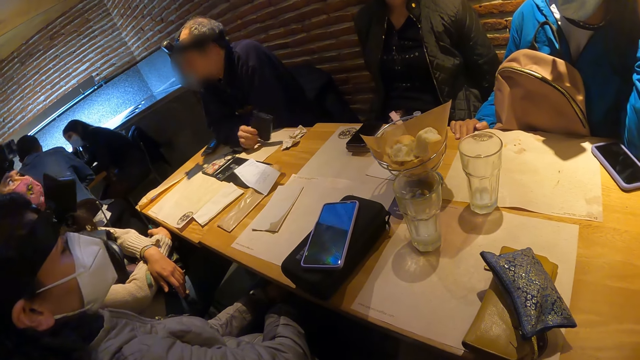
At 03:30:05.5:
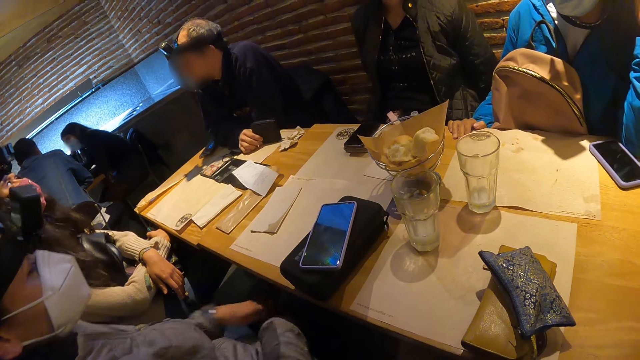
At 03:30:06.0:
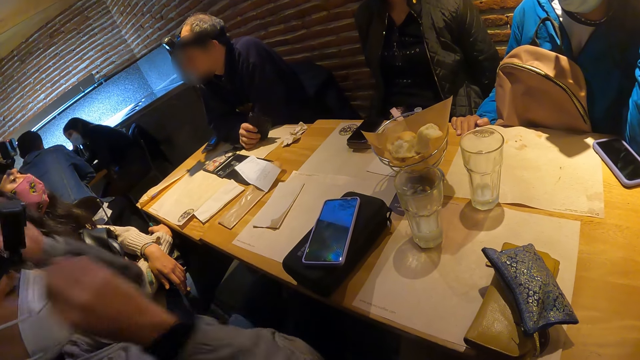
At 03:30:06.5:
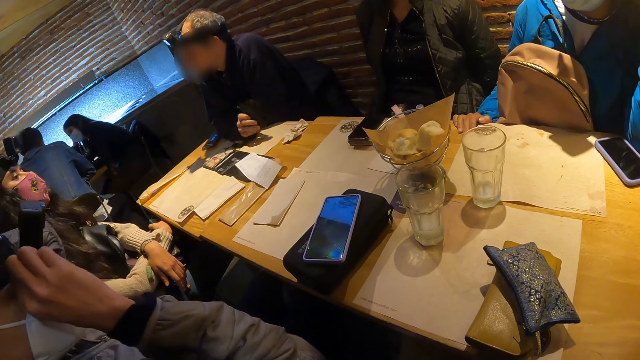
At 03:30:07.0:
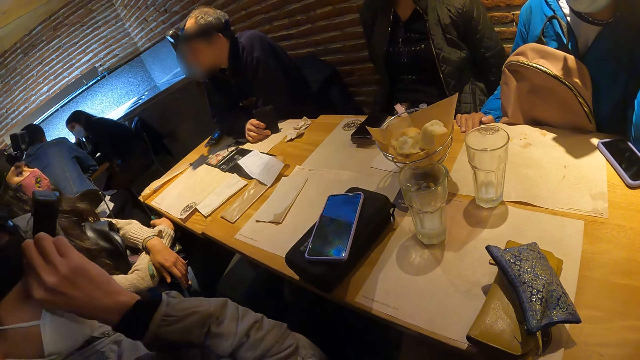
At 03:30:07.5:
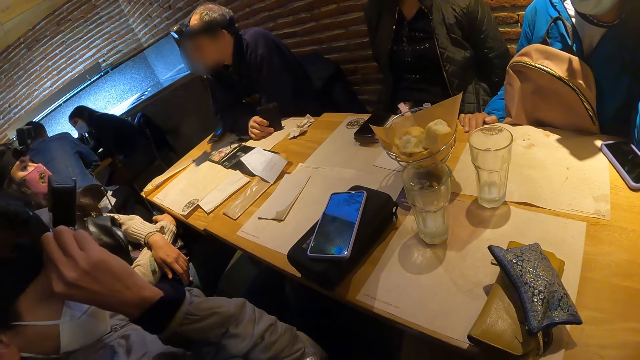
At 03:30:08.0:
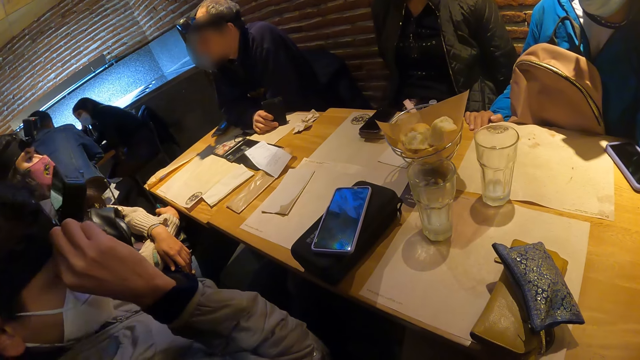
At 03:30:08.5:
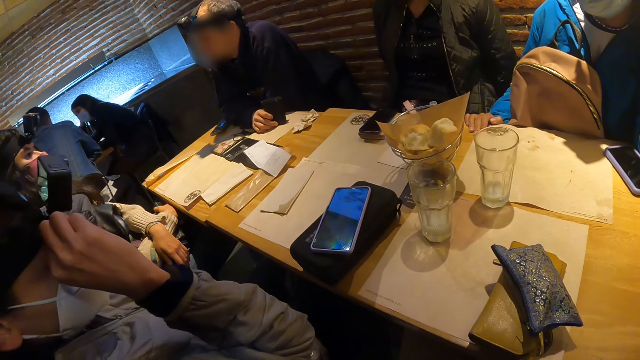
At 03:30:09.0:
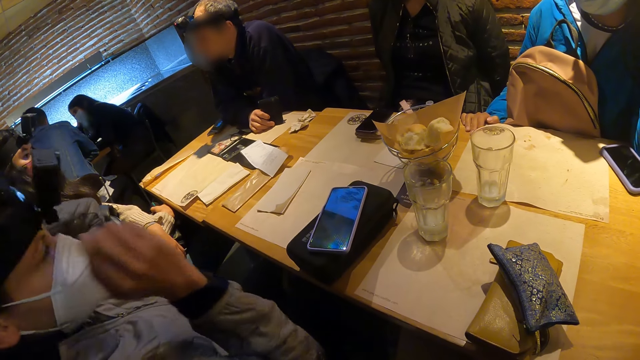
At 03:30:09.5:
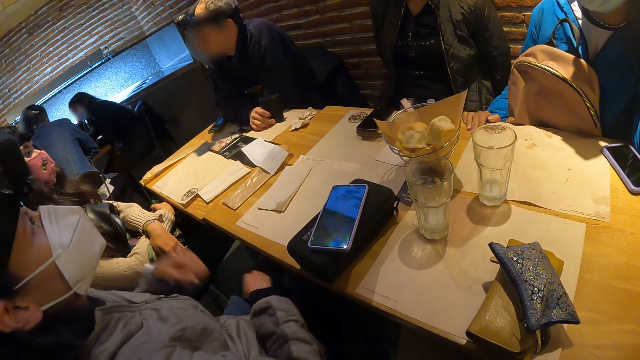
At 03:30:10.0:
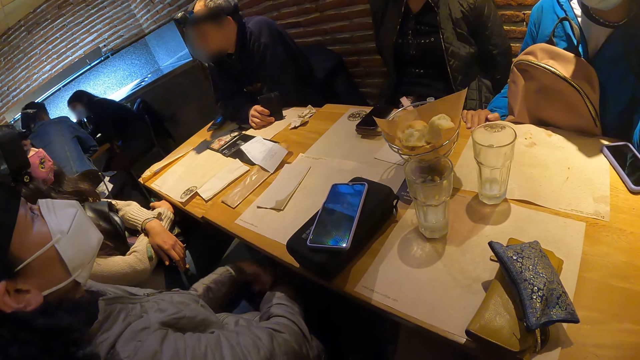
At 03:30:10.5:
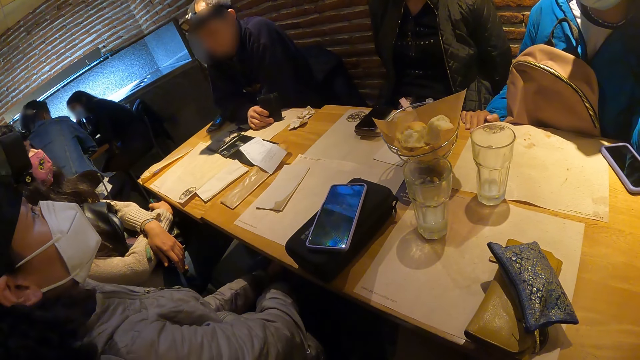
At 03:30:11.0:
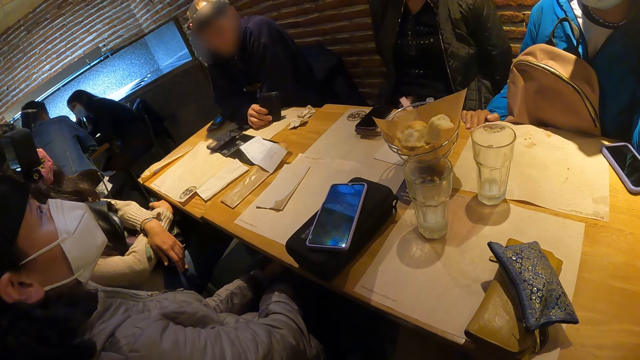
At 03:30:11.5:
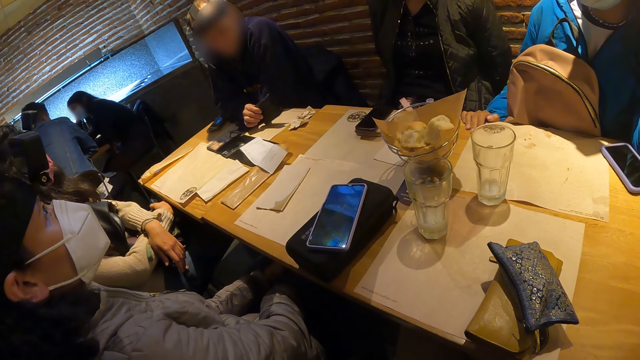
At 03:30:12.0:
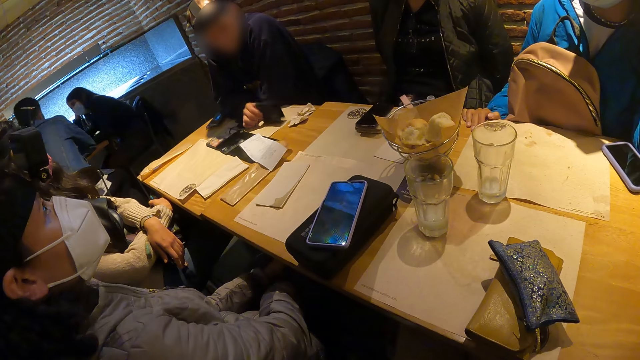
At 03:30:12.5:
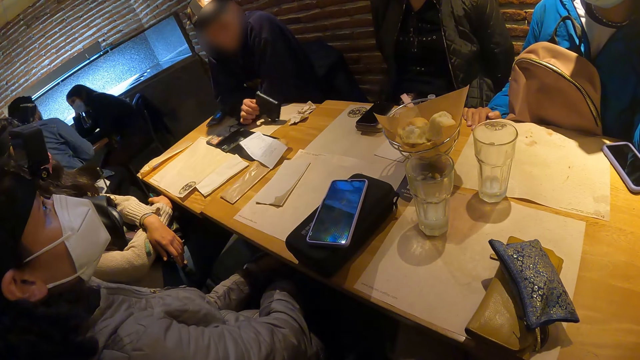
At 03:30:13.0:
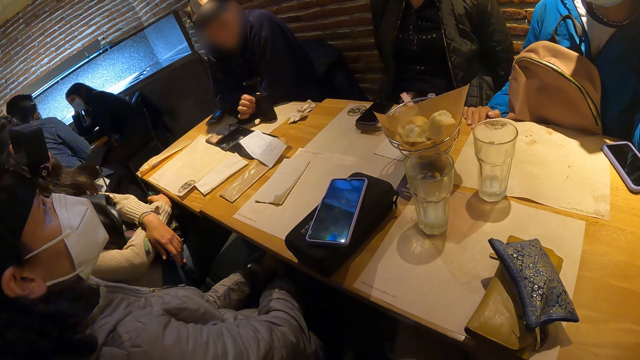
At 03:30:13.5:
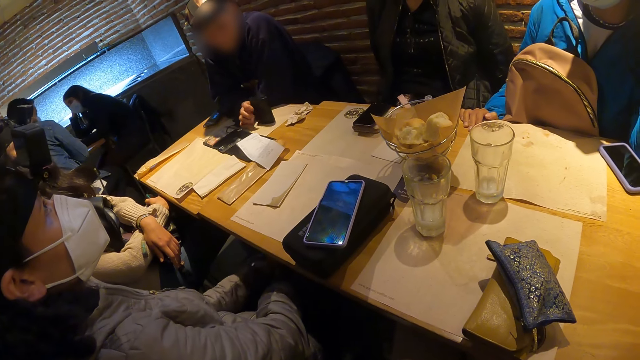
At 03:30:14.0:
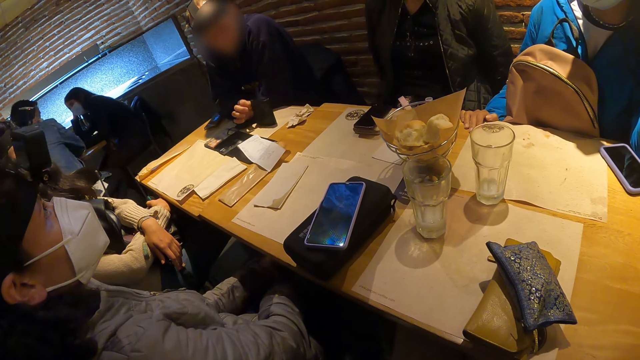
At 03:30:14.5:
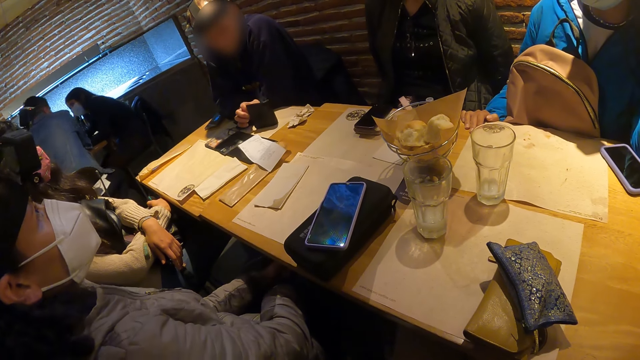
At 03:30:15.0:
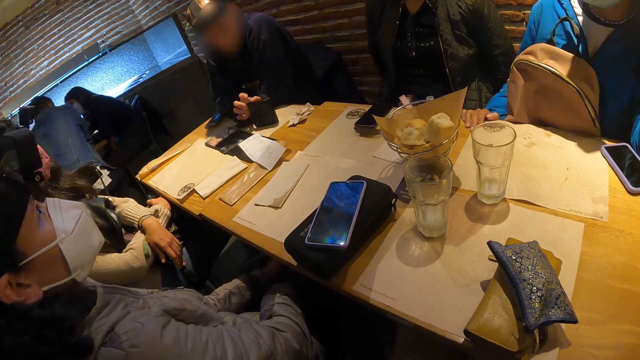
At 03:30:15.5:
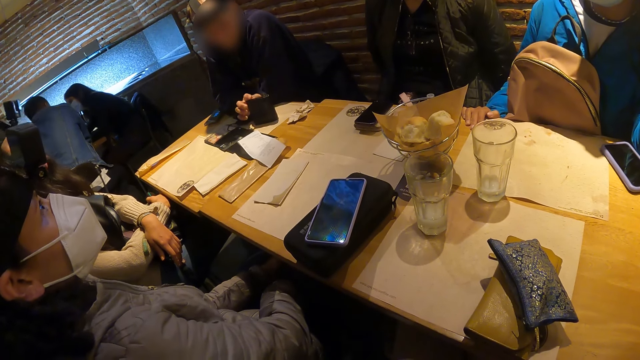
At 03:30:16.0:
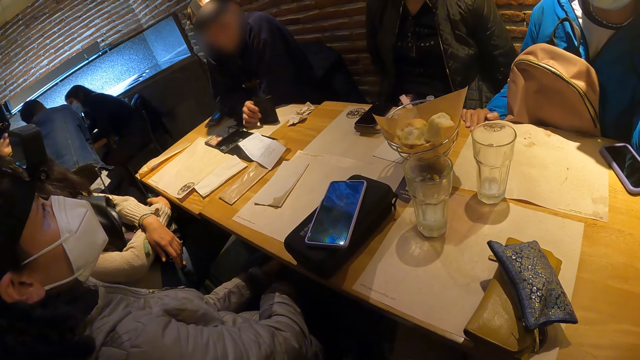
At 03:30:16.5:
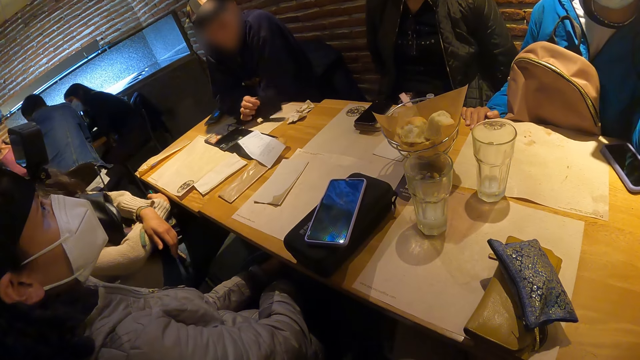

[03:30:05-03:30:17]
A woman adjusts the camera atop her head with both hands.

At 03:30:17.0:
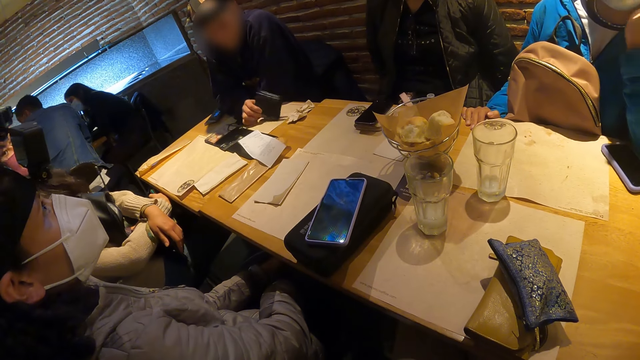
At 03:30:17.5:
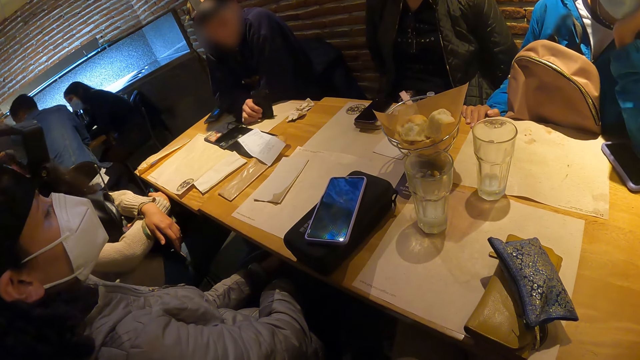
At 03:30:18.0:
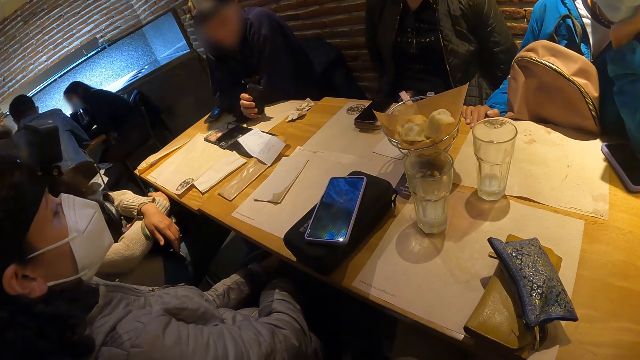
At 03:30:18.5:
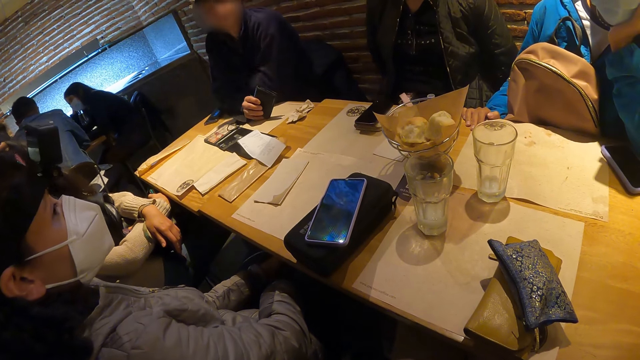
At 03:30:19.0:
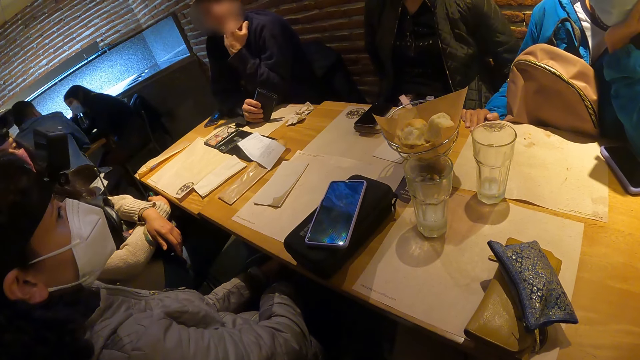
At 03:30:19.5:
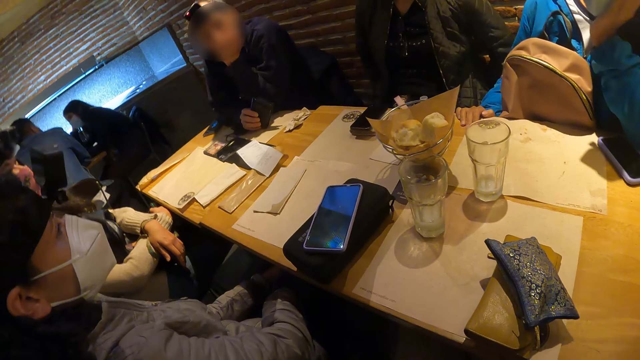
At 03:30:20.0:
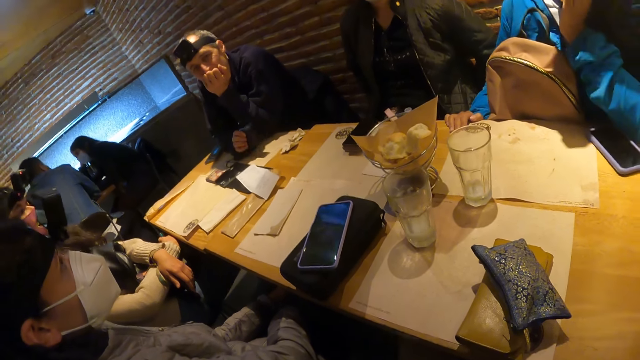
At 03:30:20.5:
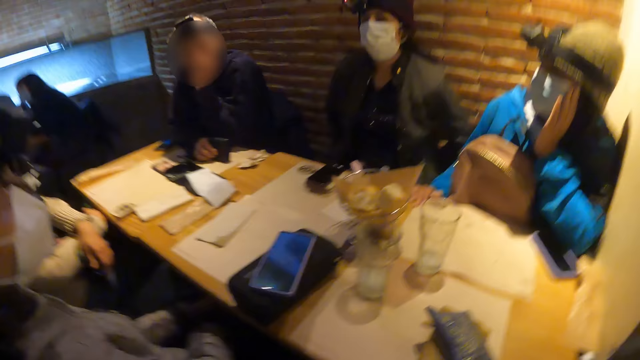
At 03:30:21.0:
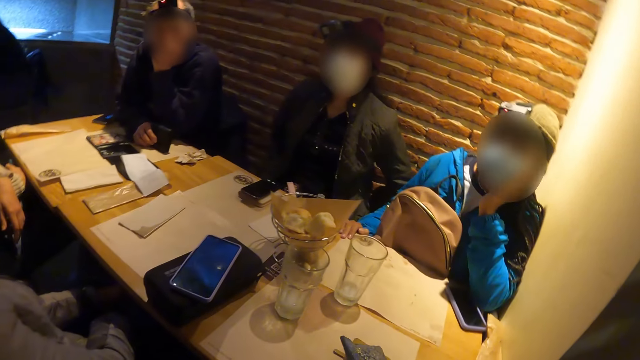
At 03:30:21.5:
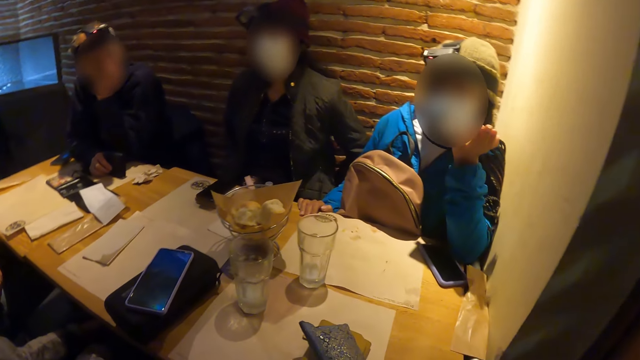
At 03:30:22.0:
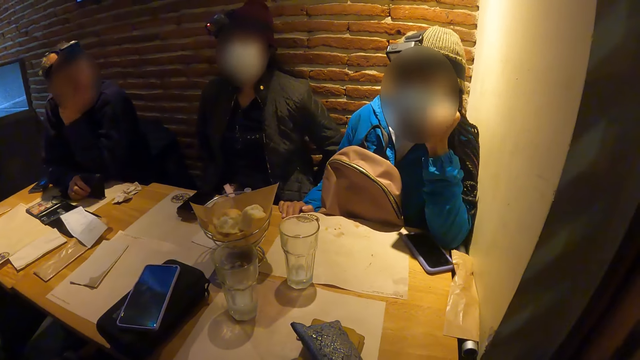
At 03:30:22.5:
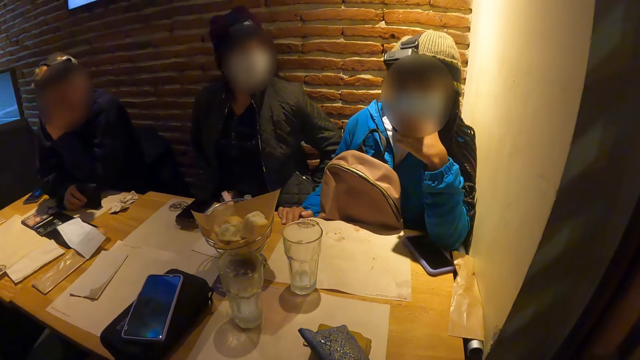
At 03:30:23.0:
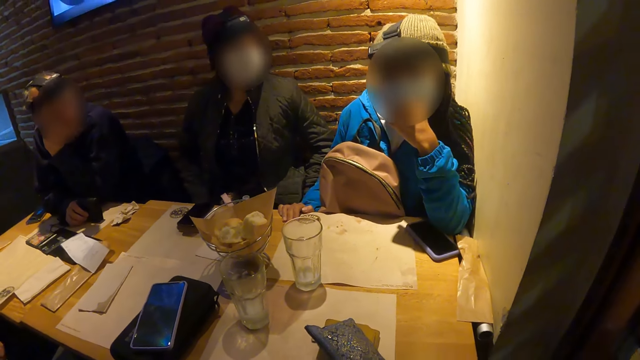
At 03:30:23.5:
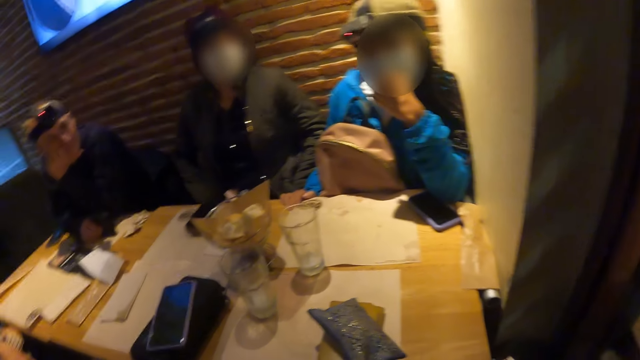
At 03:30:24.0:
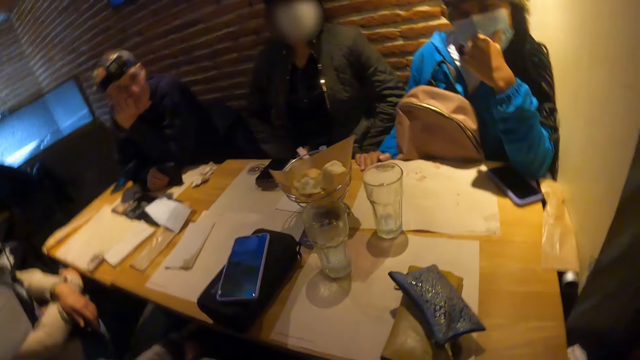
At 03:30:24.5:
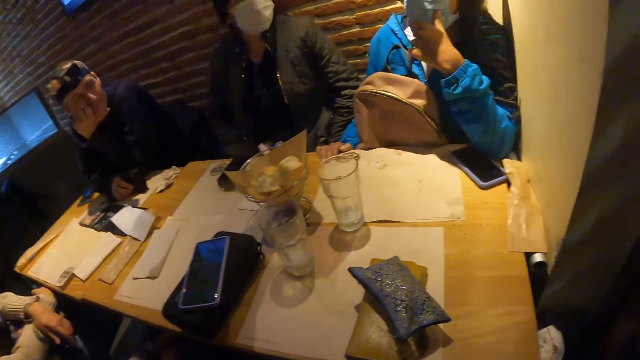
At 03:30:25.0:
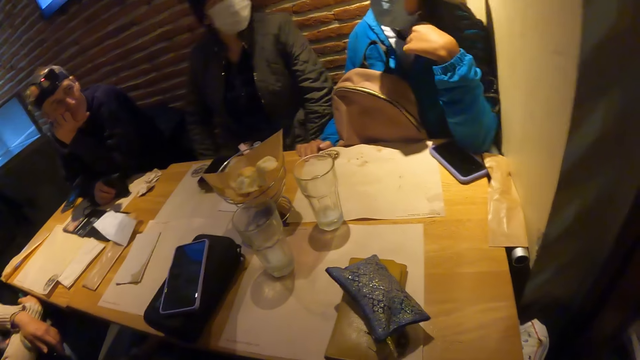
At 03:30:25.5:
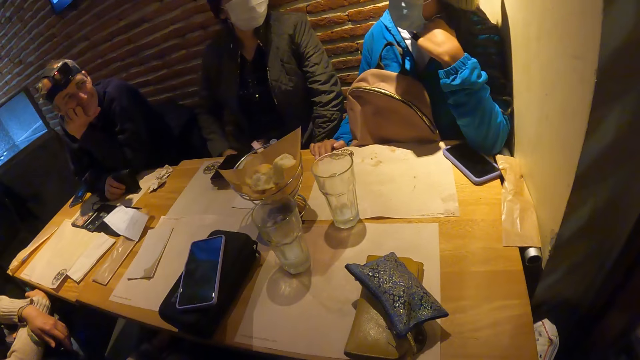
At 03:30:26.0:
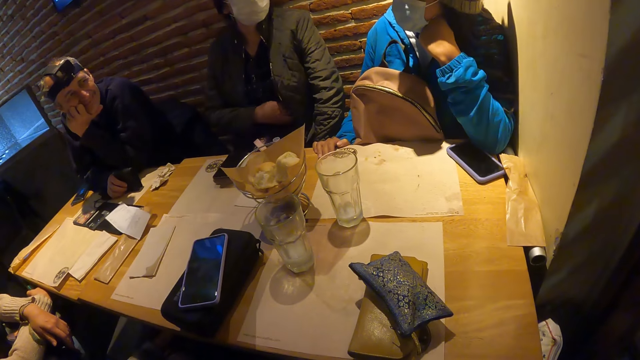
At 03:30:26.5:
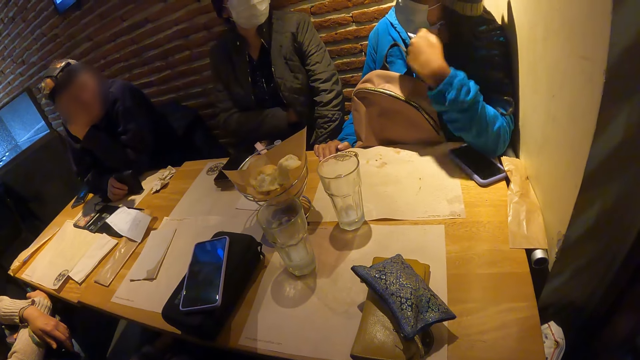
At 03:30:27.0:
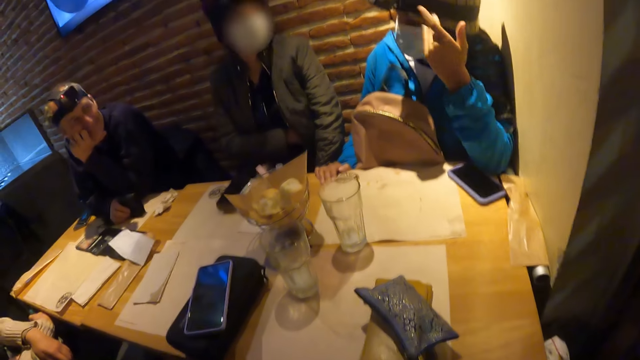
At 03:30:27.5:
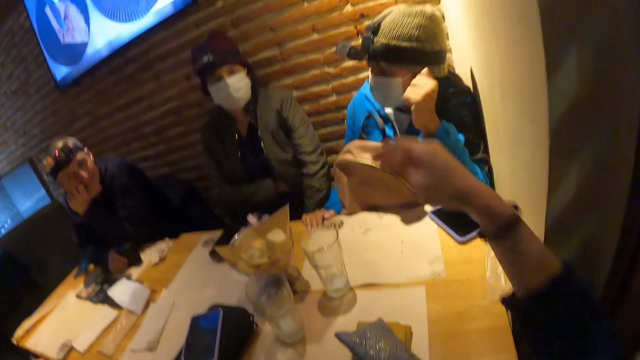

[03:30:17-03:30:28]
A woman interacts with the camera wearer and a man.
